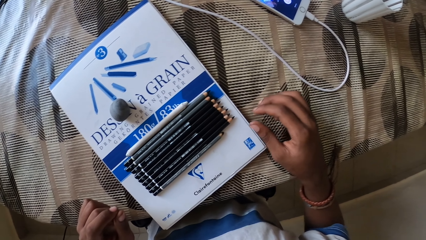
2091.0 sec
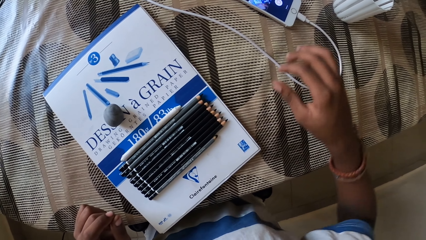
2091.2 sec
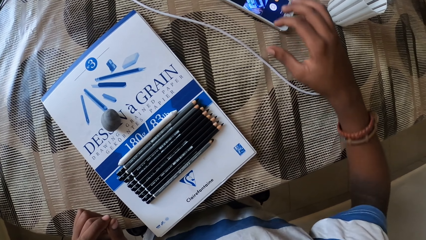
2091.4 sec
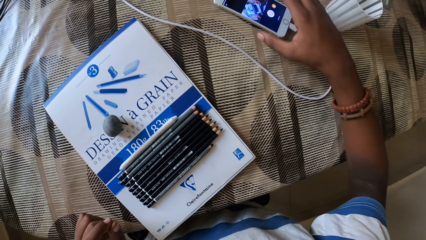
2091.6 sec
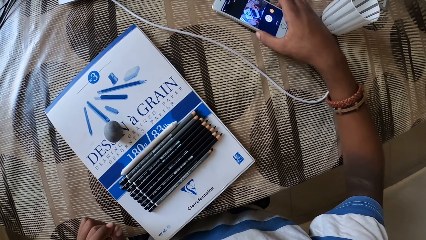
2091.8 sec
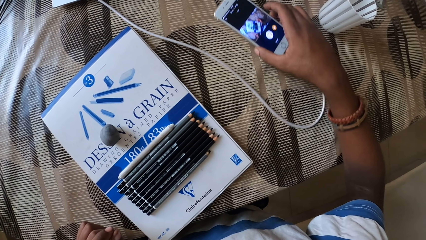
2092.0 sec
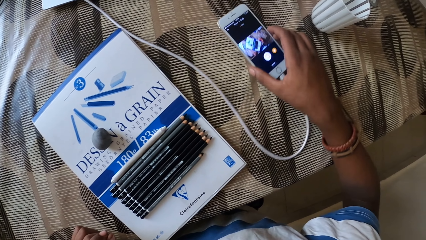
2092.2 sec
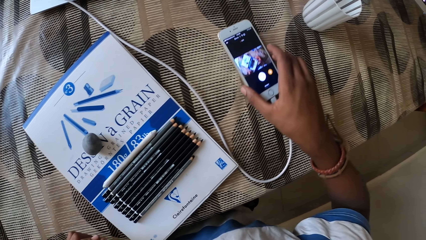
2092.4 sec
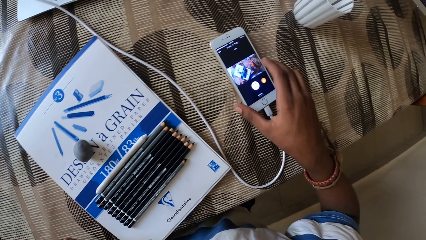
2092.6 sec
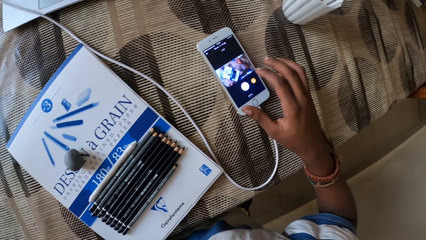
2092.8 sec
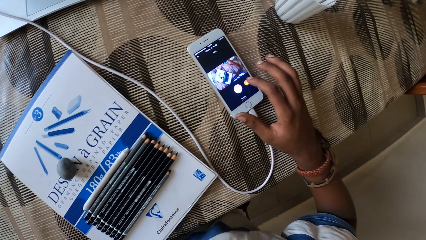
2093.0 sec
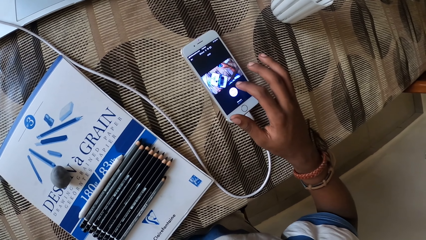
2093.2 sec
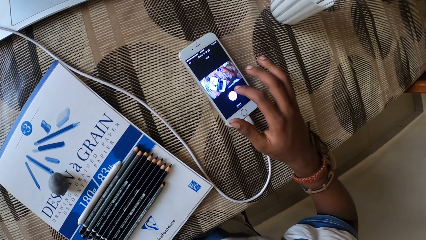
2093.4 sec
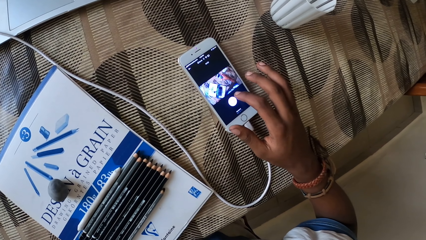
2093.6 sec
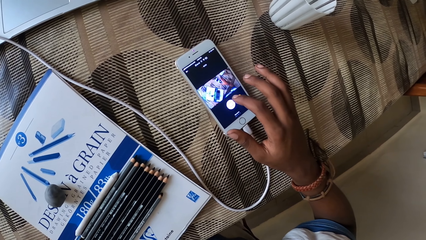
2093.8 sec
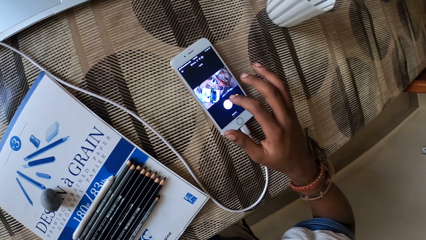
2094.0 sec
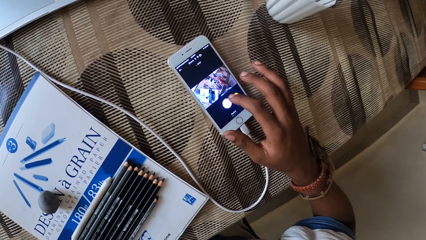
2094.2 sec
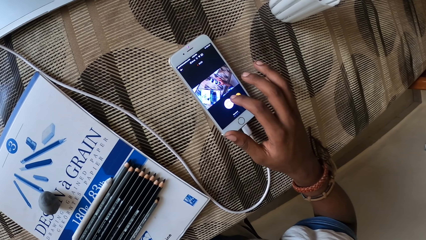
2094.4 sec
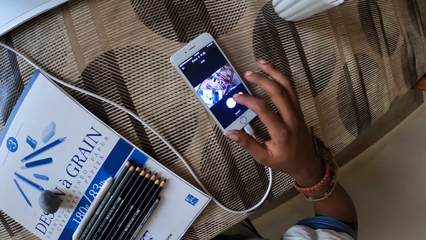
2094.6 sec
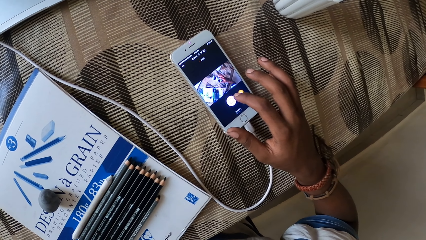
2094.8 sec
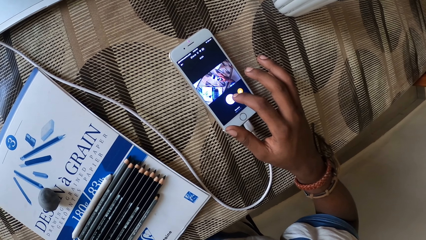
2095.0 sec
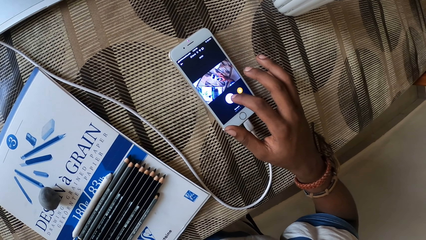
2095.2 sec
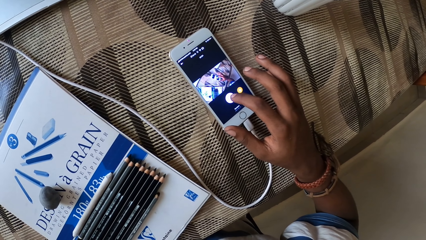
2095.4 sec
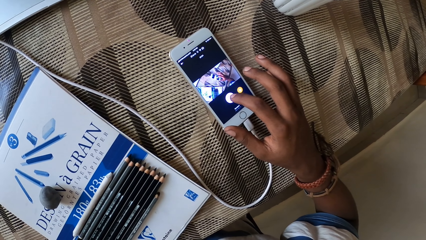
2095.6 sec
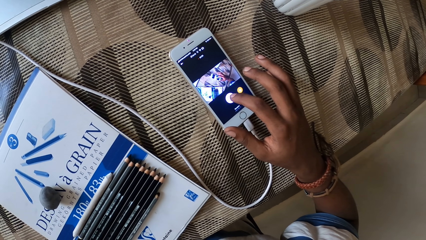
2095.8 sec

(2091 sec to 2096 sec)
The camera wearer picks up the cell phone. They hold the phone.
